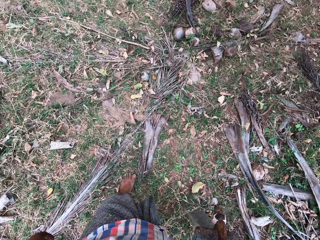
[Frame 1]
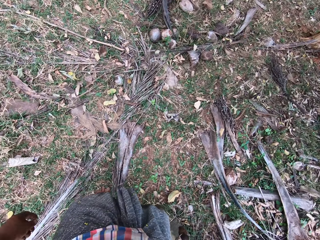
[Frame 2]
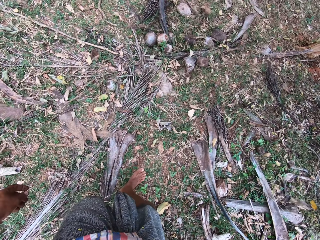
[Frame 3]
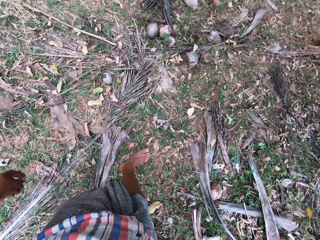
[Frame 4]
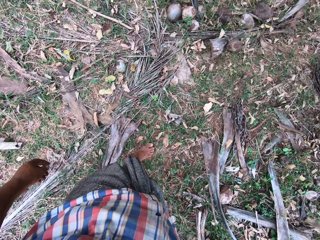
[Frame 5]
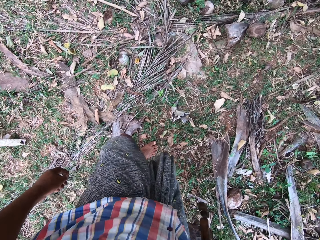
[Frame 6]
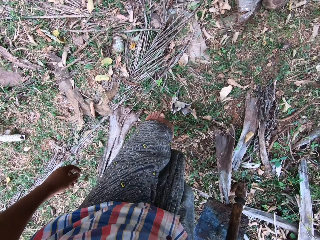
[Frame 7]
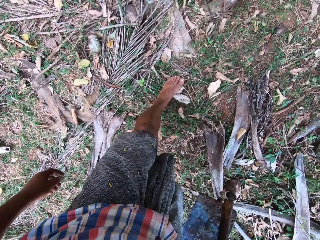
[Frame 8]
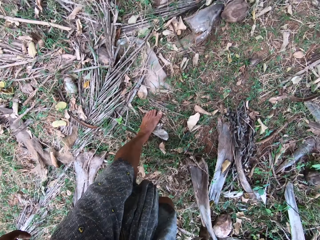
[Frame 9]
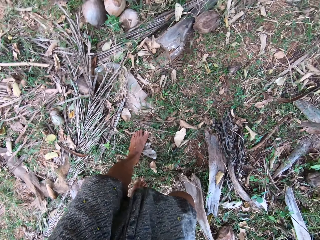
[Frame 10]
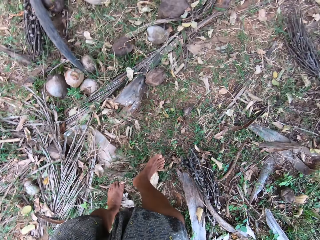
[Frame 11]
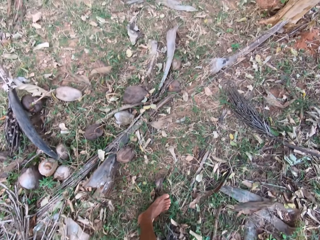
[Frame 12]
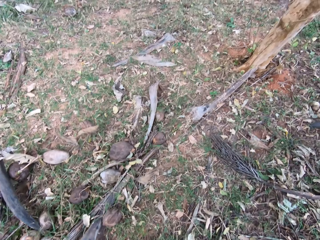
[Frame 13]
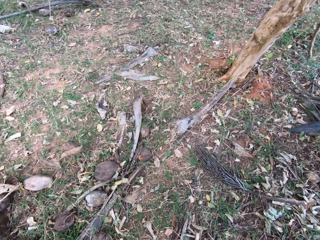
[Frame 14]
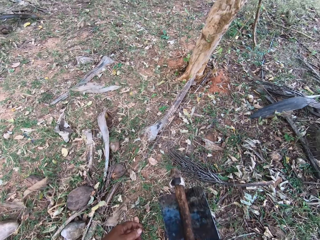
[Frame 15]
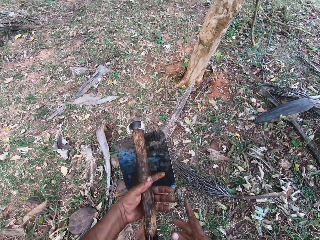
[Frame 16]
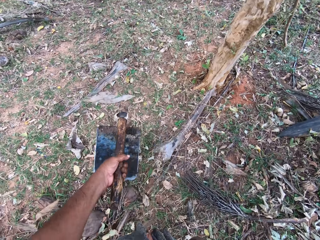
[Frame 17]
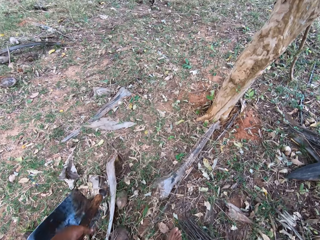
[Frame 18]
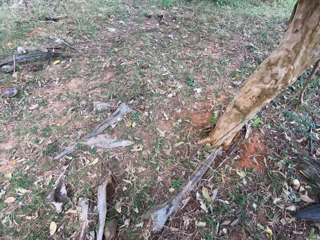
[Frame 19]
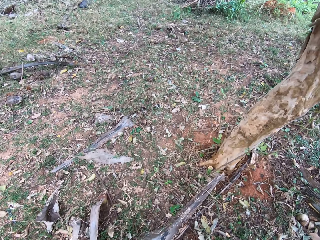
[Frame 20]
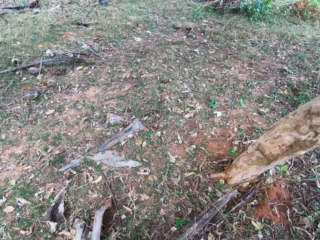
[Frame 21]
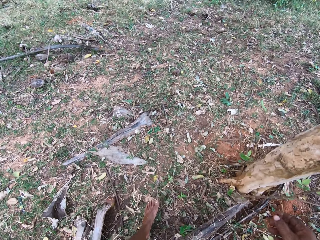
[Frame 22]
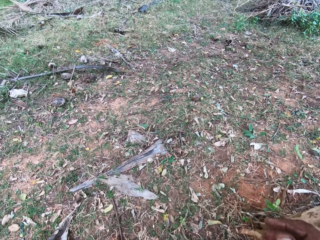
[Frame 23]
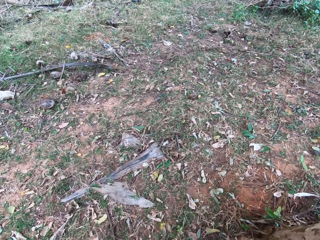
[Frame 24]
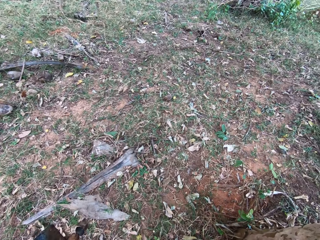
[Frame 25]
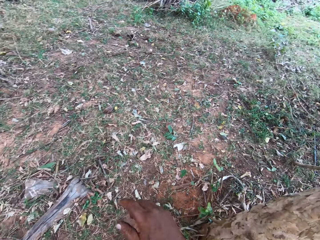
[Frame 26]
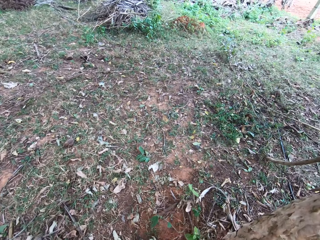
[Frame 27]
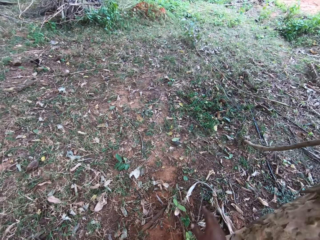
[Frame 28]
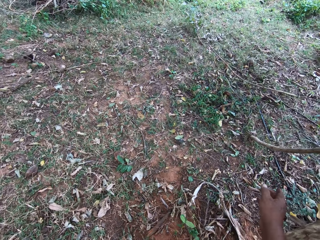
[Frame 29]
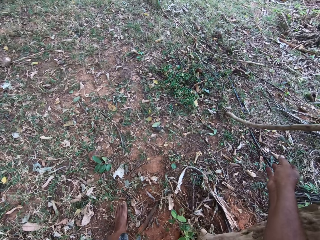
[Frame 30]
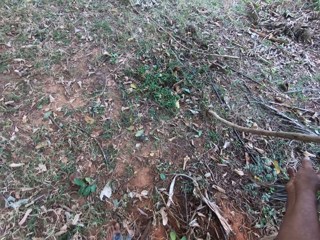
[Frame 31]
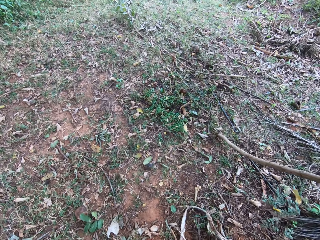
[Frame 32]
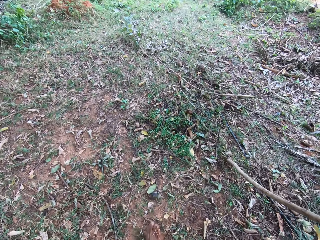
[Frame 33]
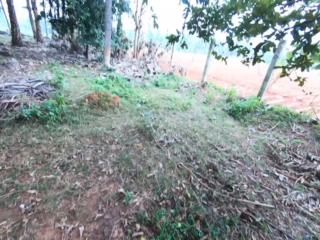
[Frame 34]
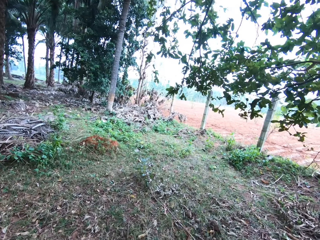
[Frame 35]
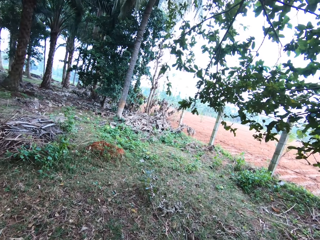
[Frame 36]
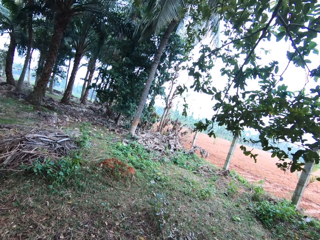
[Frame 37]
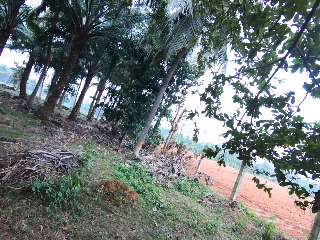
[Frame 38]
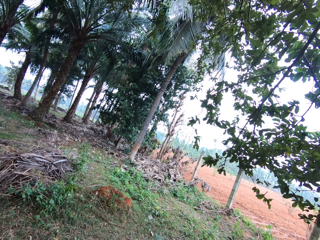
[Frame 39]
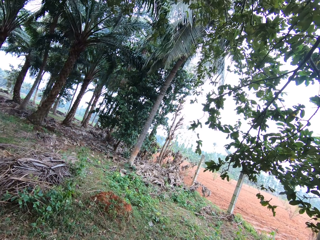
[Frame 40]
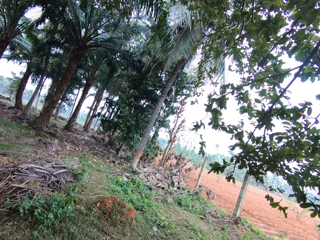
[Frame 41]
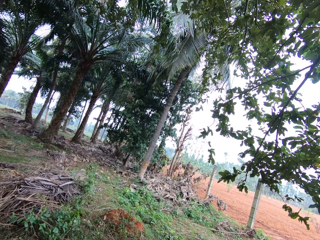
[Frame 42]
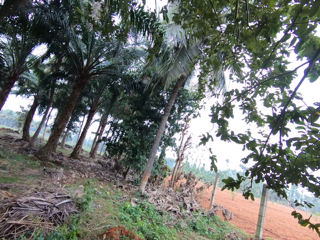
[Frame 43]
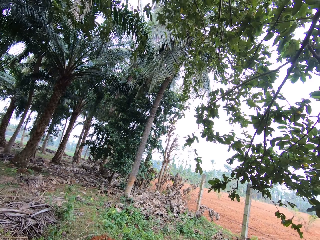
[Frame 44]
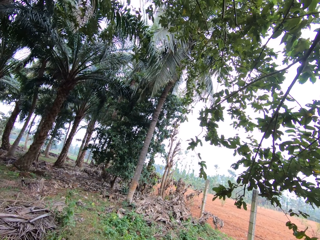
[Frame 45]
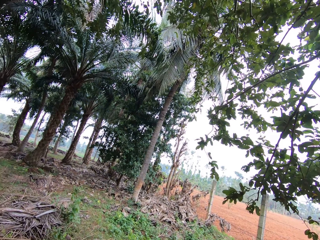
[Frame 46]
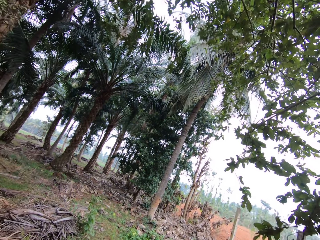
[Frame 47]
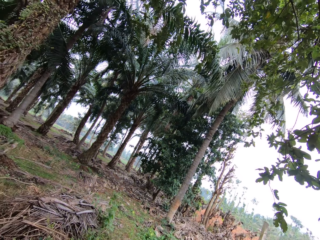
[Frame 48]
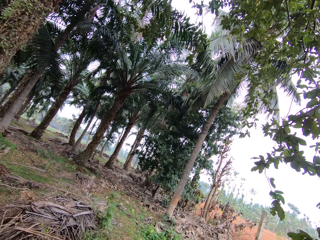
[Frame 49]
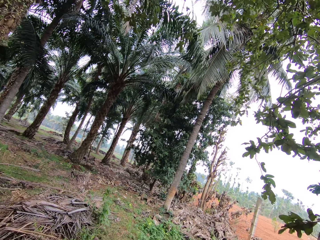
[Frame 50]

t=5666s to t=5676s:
The camera wearer switches a hoe to the other hand. They move a hand. They hold a stick with the other hand.

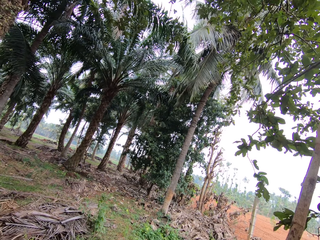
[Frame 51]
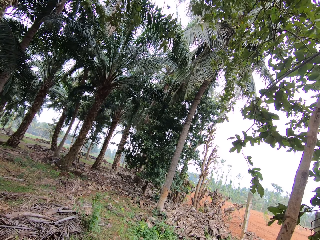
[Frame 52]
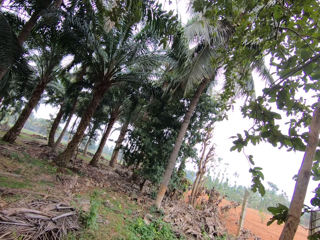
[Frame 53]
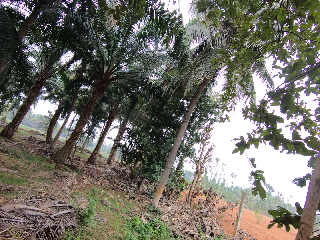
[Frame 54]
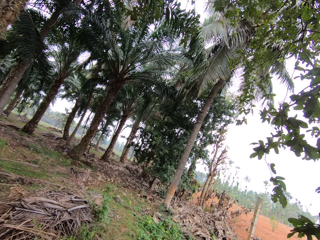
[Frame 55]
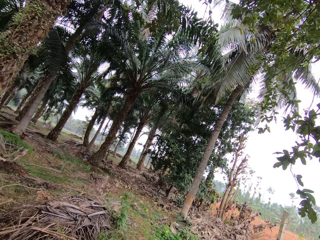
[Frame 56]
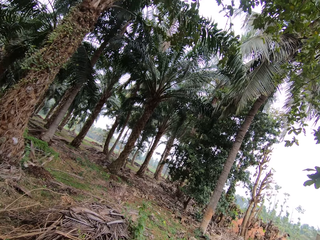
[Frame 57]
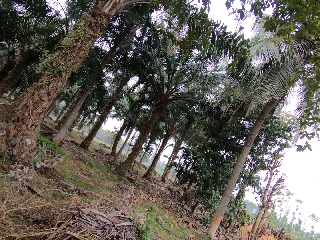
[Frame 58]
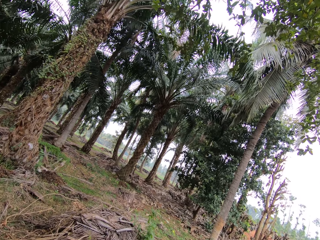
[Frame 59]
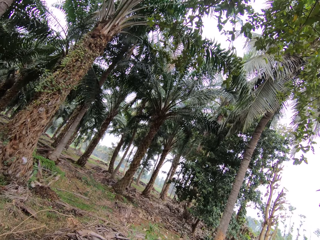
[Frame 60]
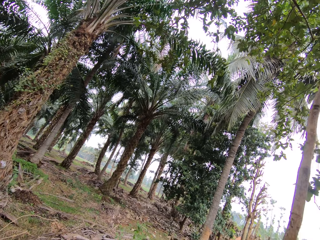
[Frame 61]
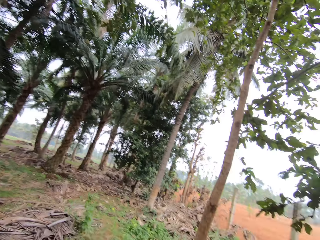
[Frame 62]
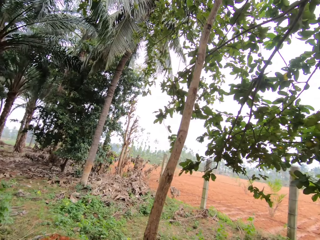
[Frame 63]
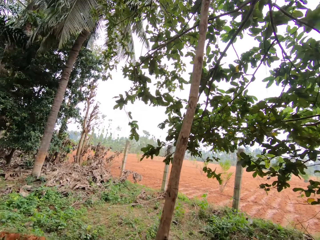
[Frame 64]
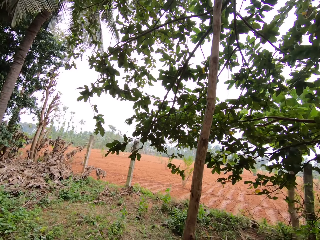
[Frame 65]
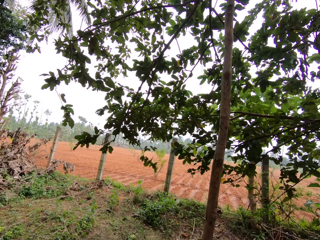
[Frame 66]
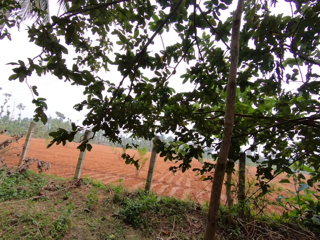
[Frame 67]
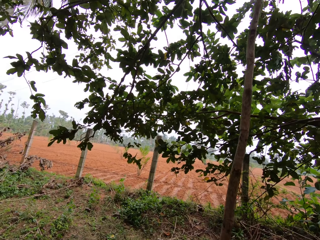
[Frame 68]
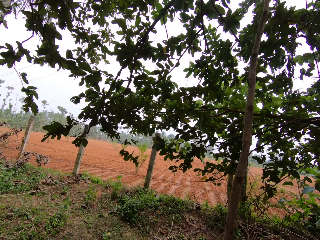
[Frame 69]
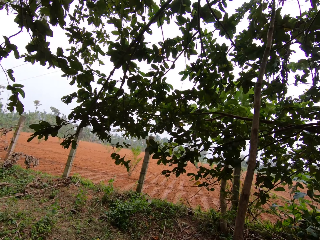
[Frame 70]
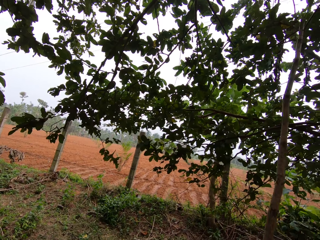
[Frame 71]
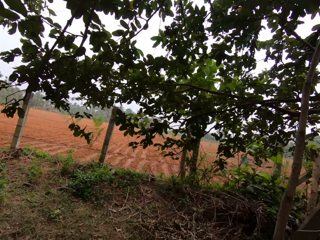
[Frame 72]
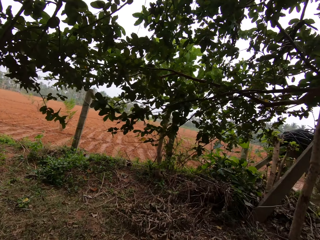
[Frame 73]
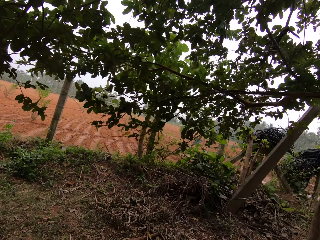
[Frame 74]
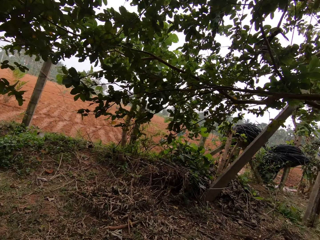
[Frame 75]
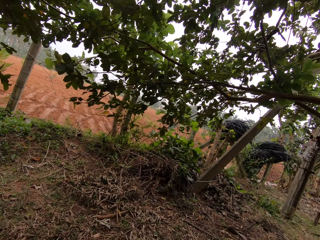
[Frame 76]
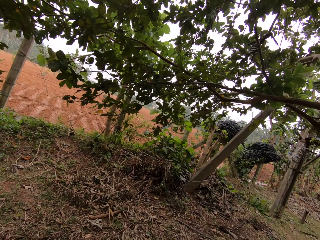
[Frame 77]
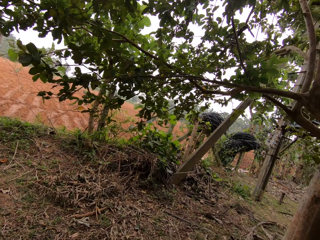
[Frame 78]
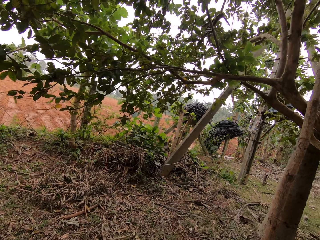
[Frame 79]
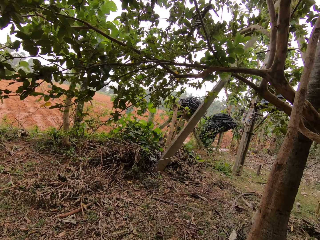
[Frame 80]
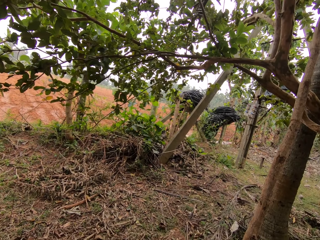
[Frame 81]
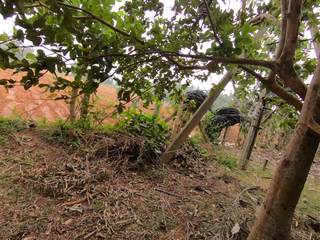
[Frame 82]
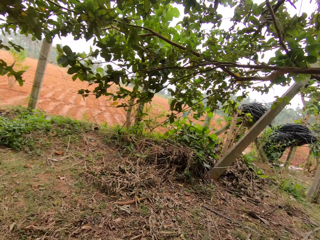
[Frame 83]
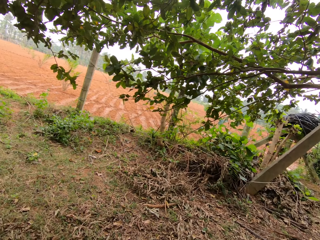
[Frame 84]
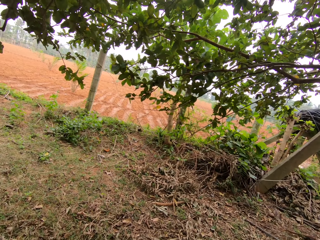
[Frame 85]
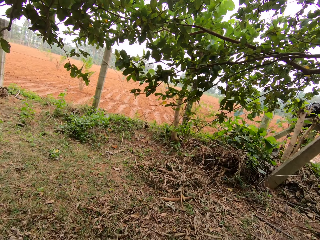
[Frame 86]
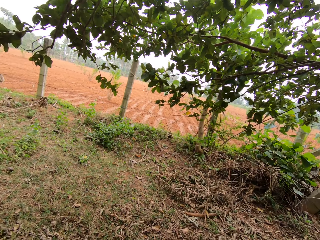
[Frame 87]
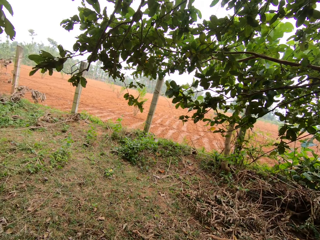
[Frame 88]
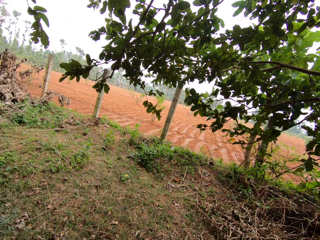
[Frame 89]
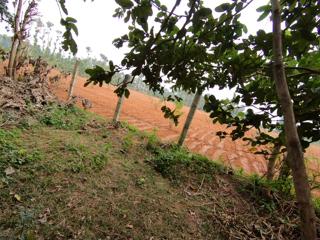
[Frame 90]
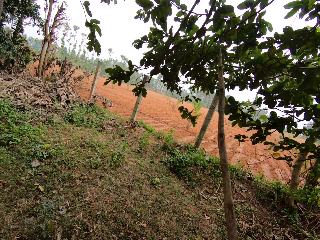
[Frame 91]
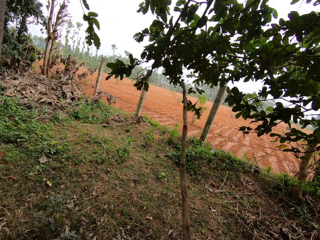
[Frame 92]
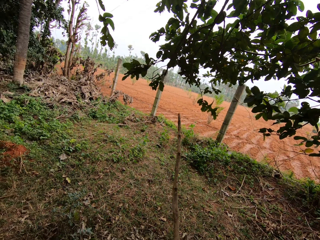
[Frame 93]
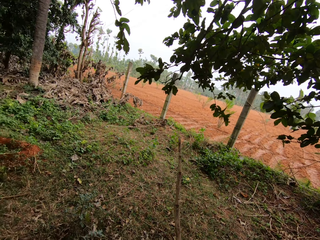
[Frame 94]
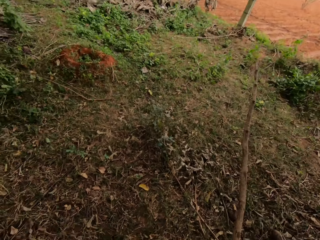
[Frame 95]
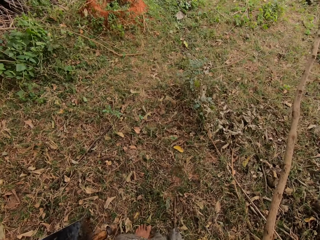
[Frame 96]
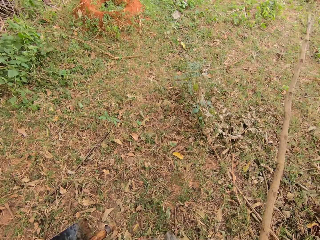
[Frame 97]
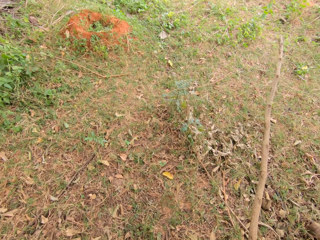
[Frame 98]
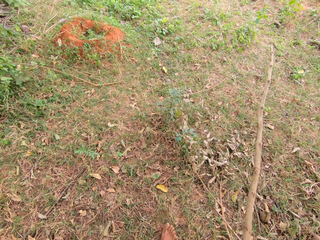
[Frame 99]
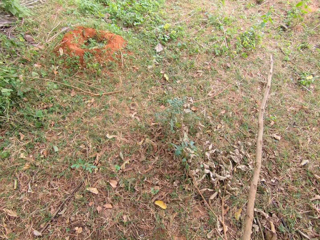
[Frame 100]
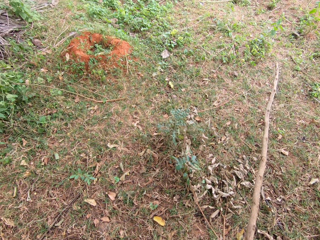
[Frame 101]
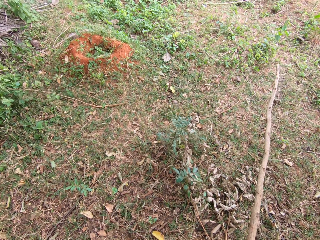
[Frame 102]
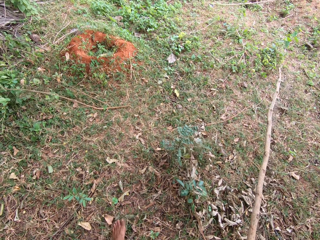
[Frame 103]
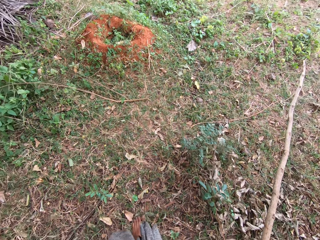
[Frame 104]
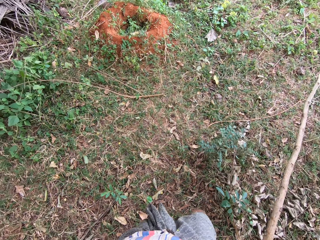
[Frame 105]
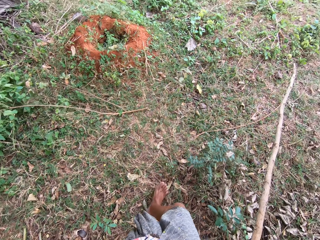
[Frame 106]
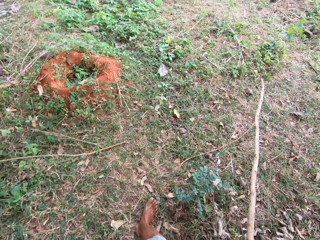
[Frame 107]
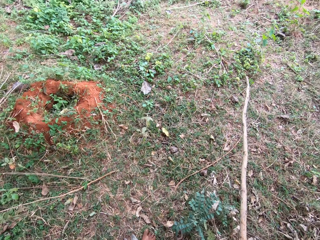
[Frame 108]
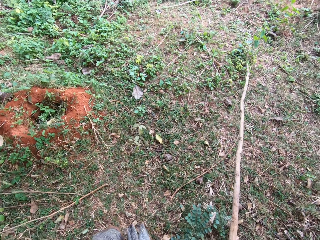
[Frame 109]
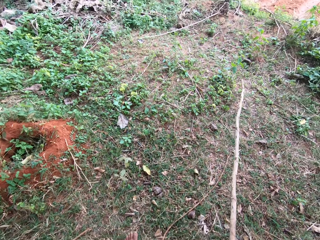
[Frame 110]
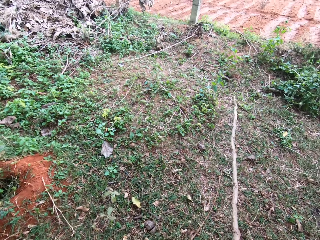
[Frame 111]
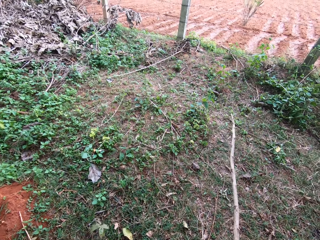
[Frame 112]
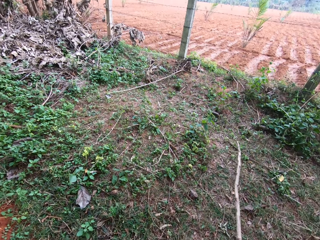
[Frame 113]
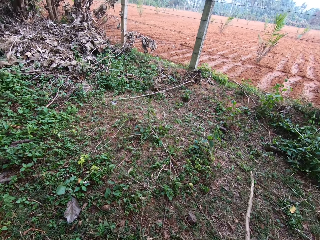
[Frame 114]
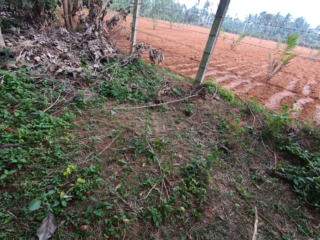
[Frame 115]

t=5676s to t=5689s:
The camera wearer looks around. They hold up a stick. They look around. They hold down the stick. They walk around.
